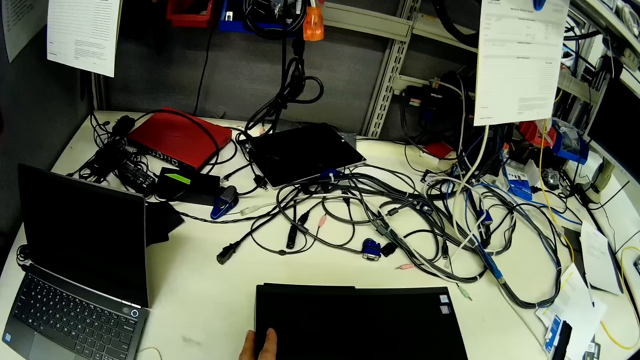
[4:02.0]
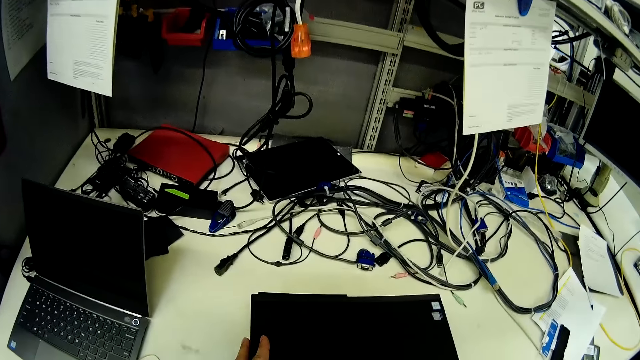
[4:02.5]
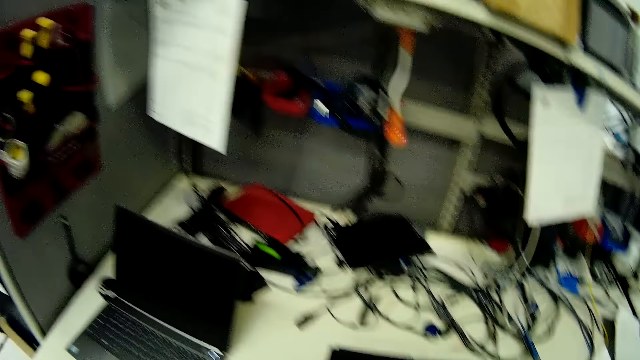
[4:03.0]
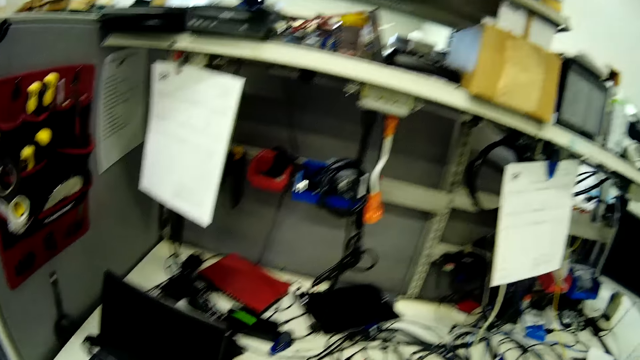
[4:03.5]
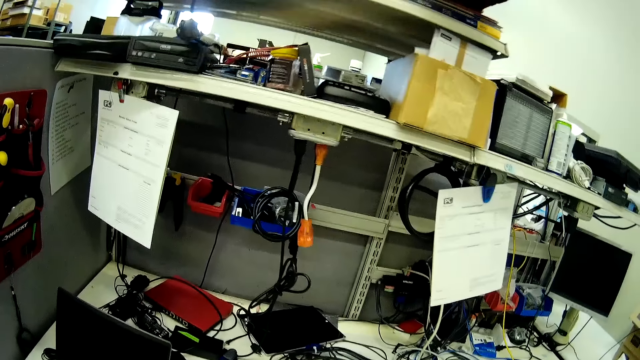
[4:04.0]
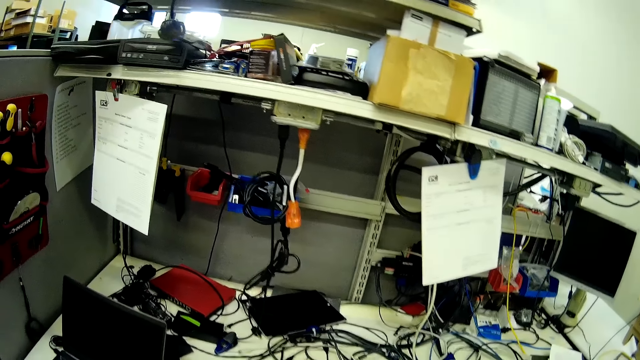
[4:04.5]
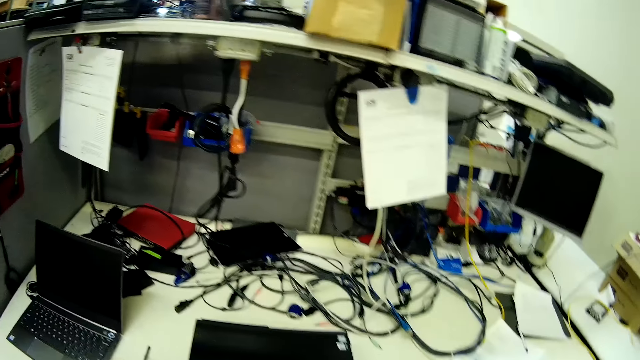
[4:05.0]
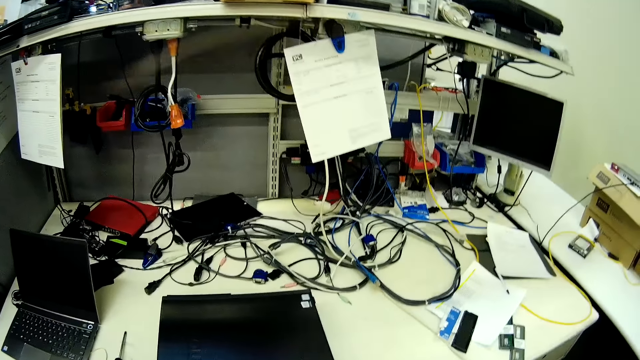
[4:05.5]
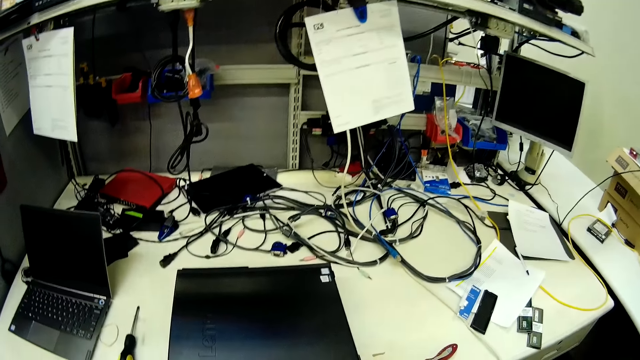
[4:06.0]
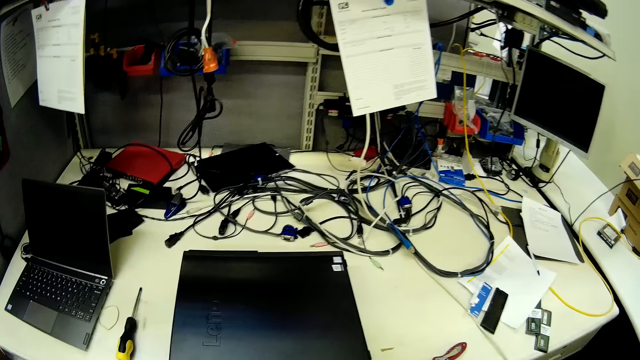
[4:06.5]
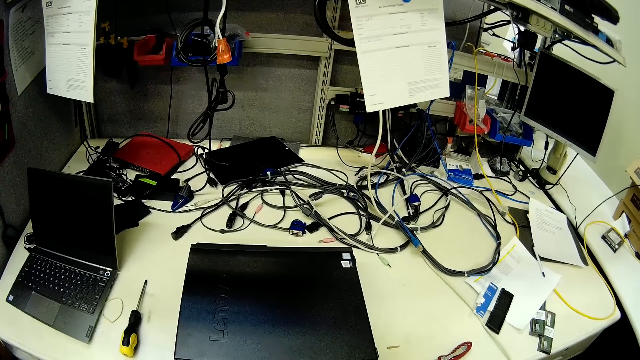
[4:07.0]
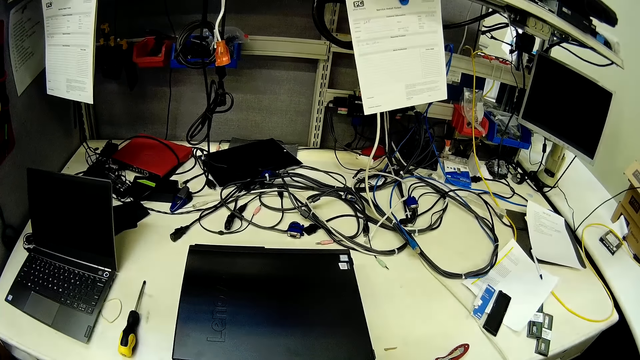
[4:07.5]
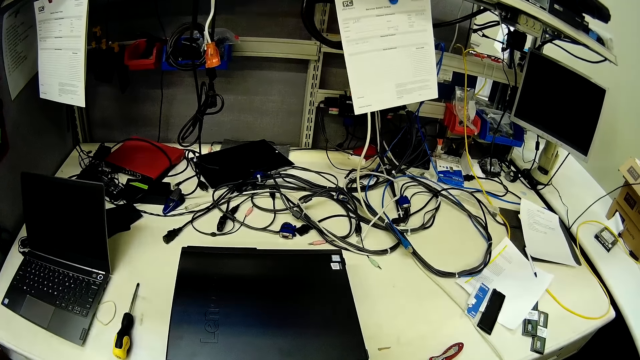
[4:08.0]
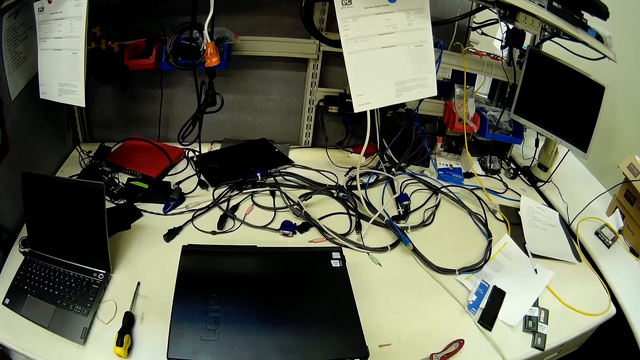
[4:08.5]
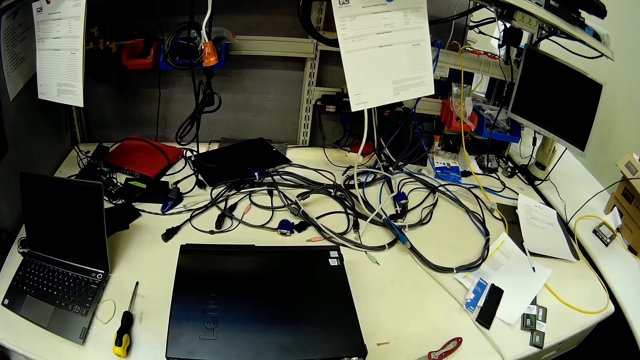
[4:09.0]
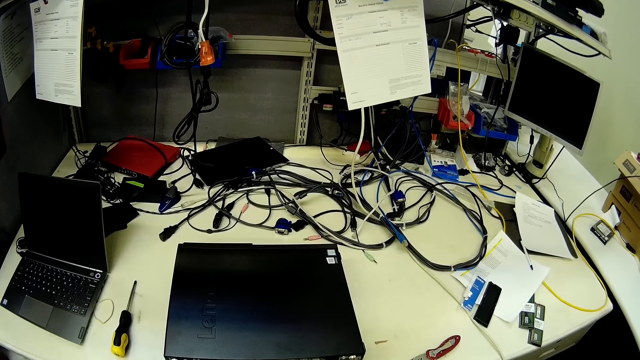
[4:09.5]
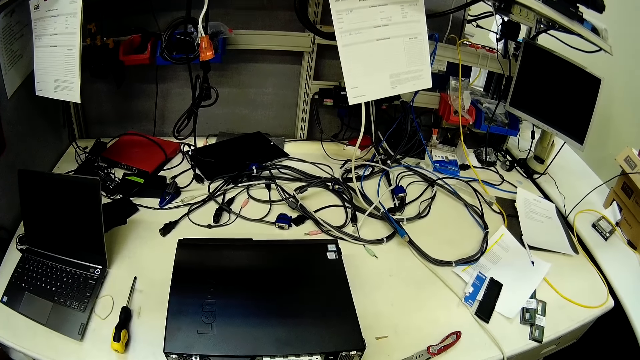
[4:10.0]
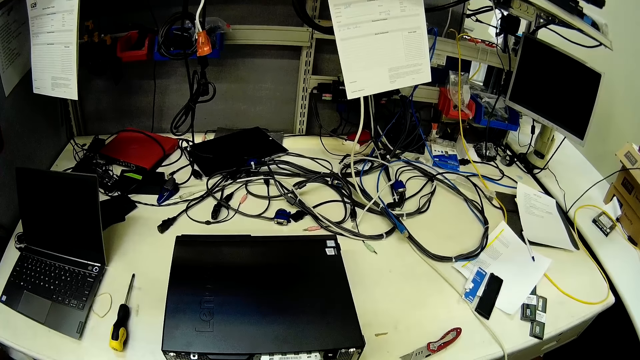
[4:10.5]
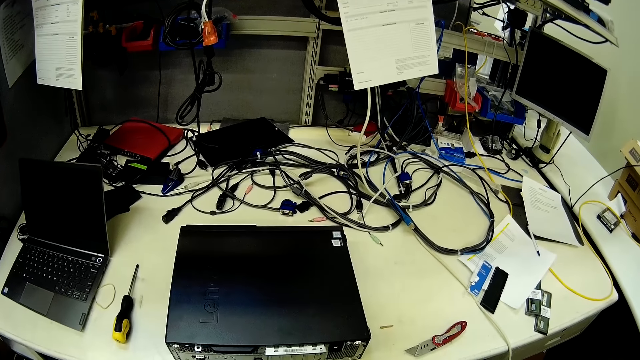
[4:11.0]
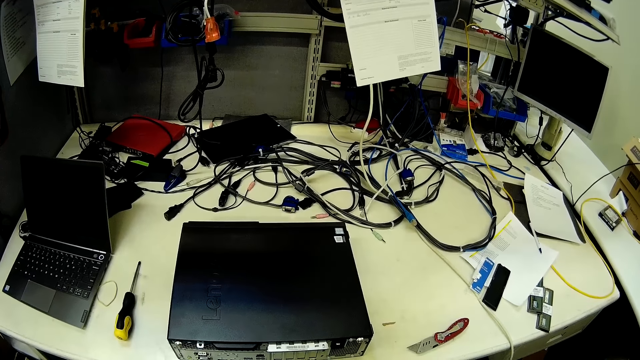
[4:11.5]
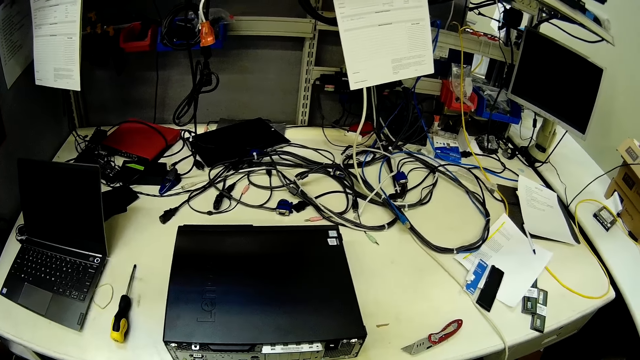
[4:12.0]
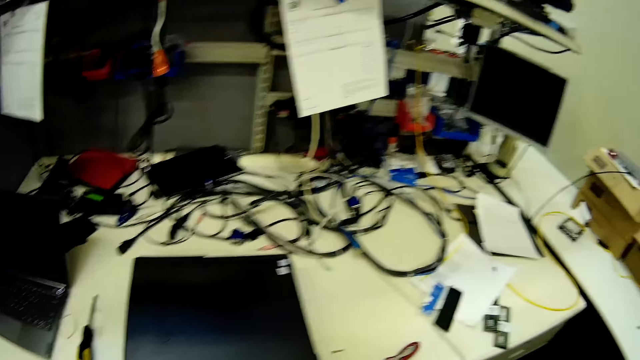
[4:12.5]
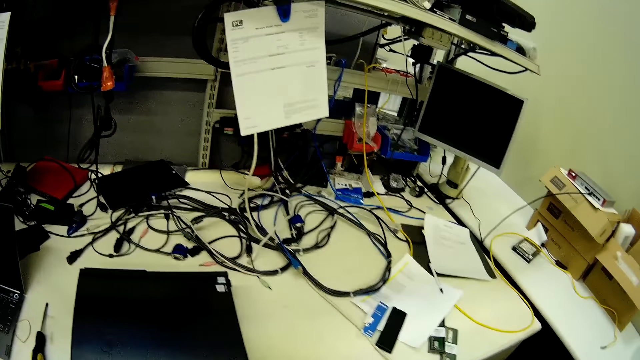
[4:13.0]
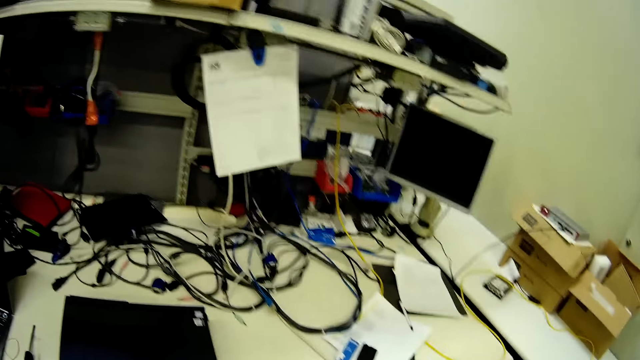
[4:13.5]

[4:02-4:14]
The camera wearer looks around. They look at the central processing unit.

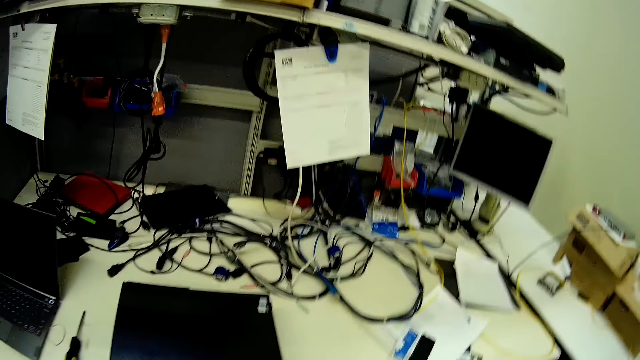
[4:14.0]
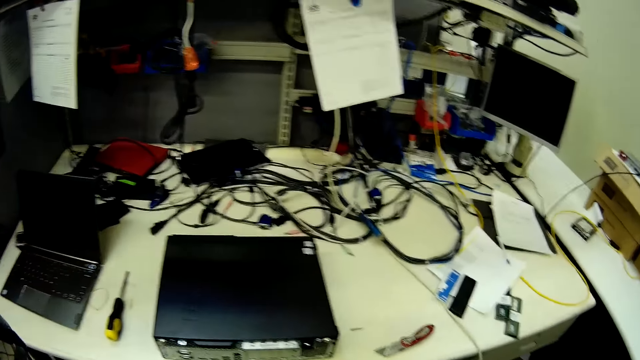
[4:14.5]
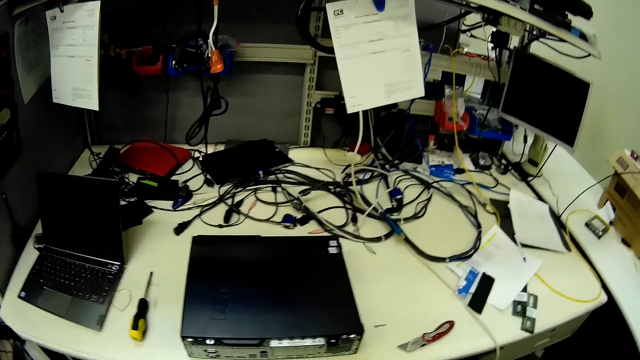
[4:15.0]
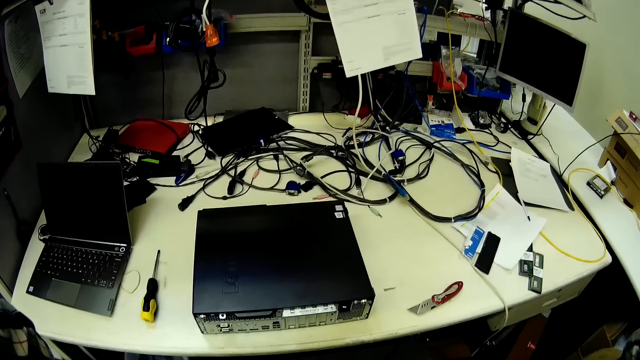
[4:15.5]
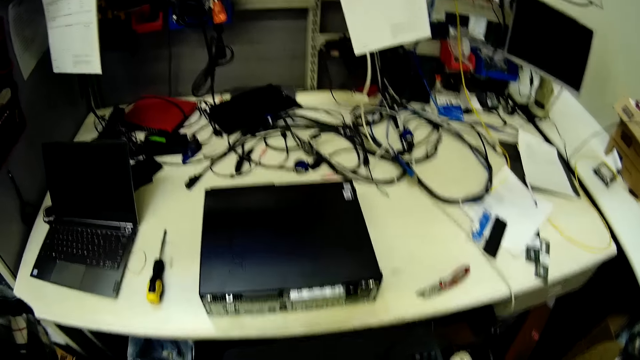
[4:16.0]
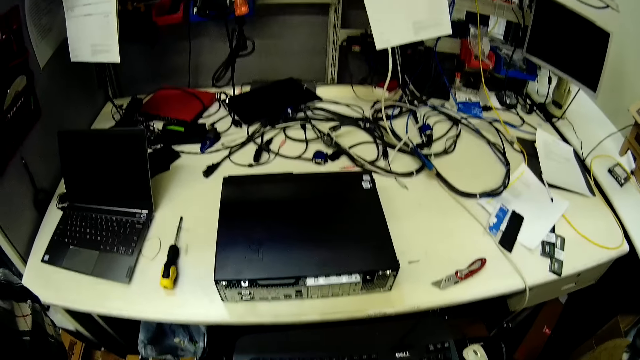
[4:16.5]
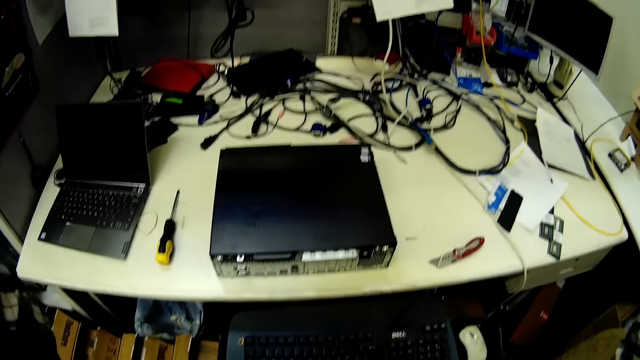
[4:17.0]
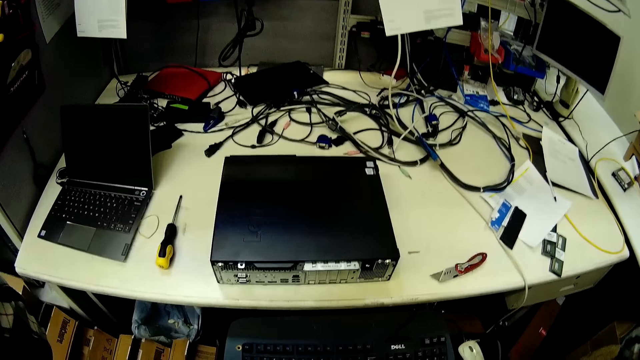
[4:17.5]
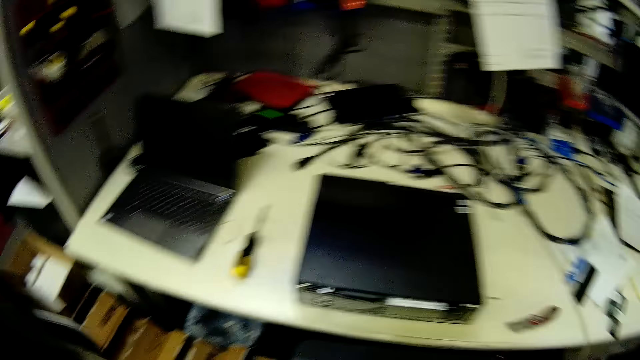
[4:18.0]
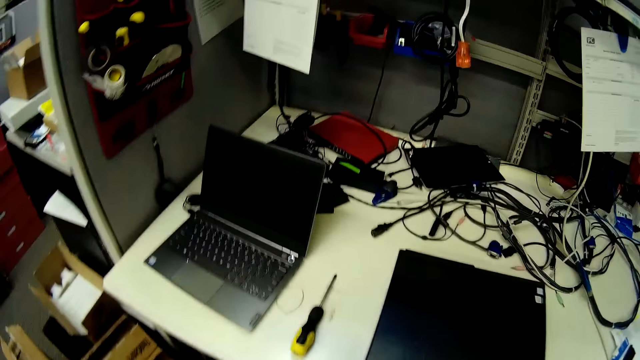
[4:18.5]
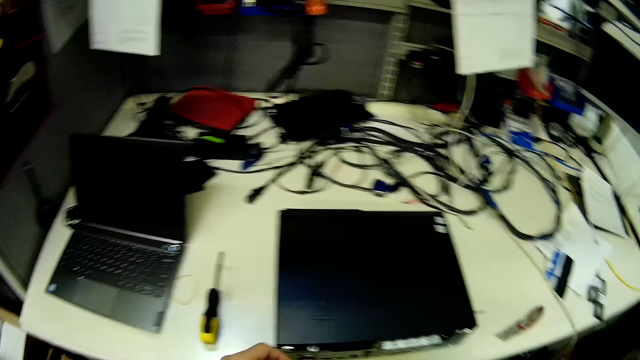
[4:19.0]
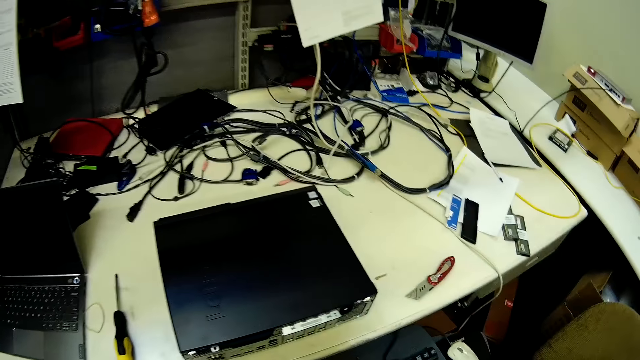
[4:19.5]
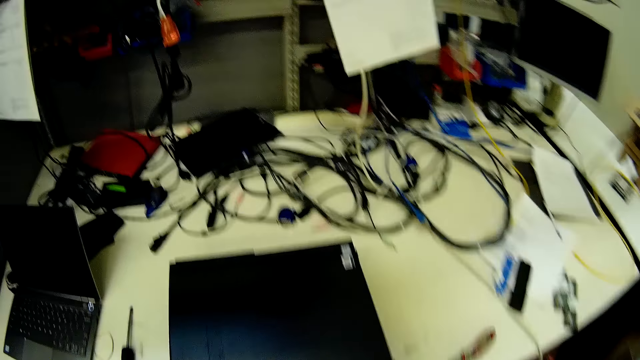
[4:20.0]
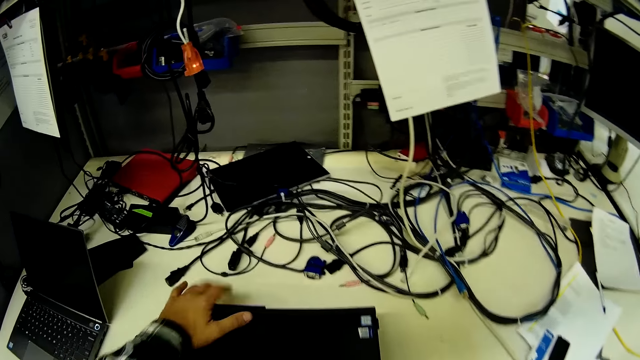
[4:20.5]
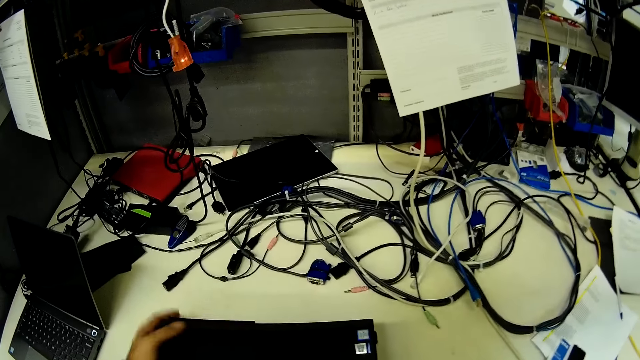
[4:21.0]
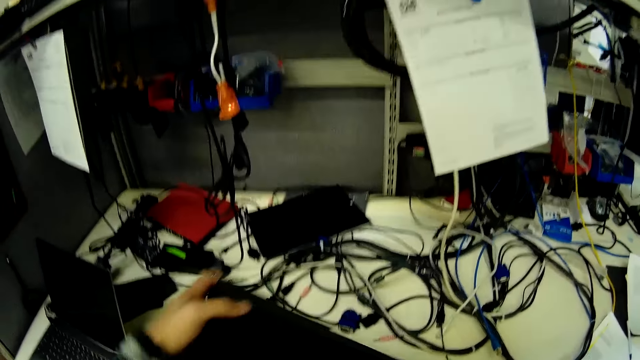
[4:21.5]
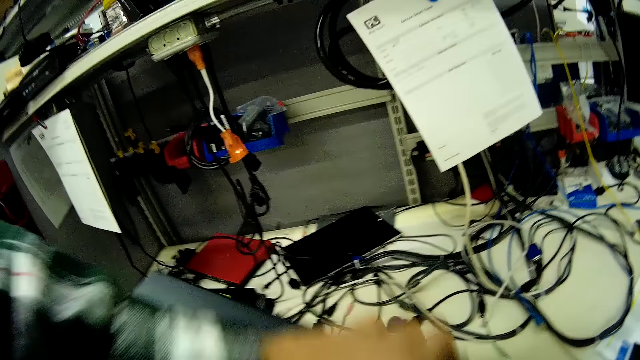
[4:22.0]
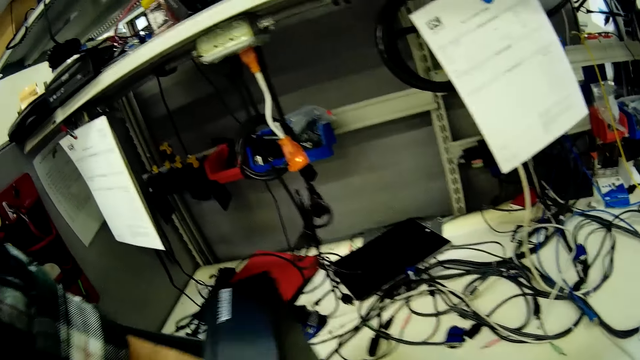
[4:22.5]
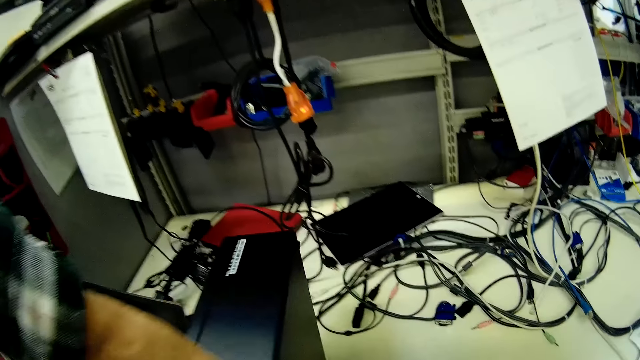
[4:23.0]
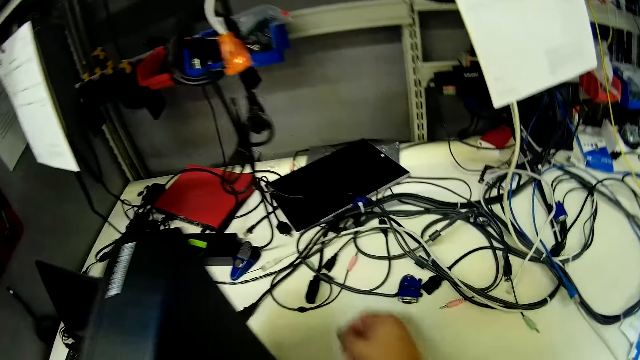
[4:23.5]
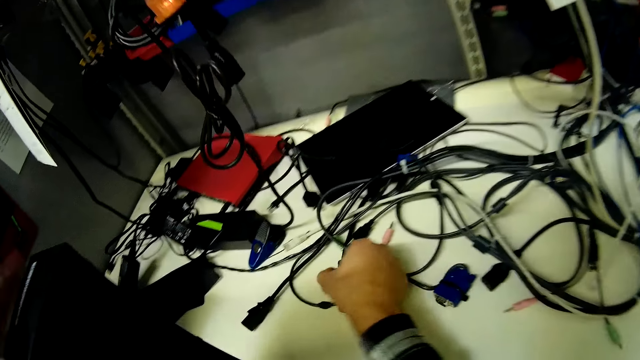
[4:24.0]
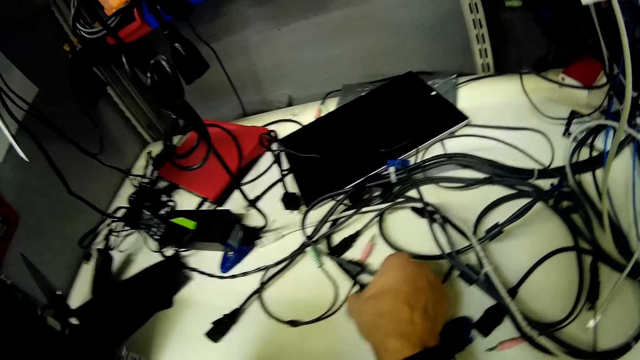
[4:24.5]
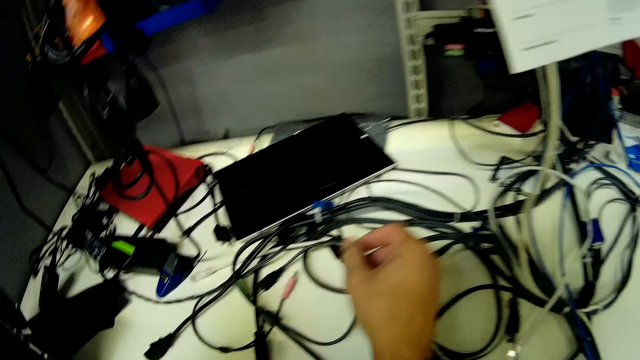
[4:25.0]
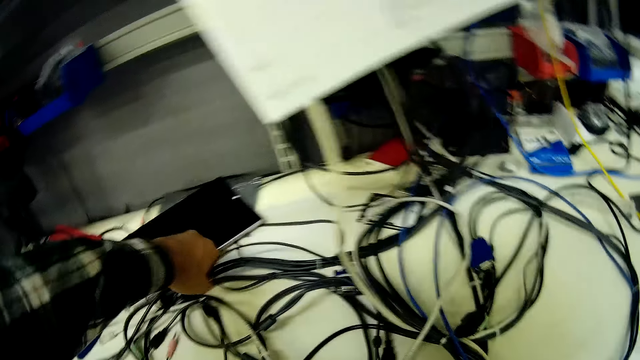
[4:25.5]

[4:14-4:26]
The camera wearer picks up the central processing unit. They lift the hand. They pick up a cable.
